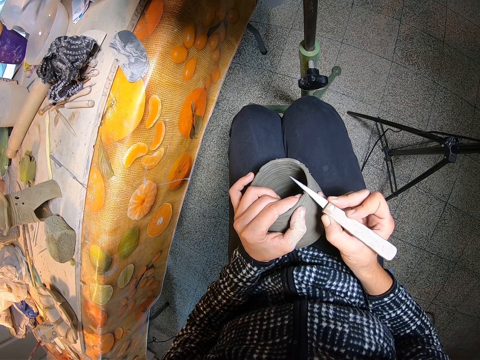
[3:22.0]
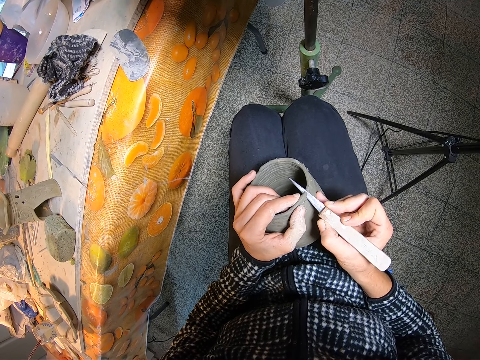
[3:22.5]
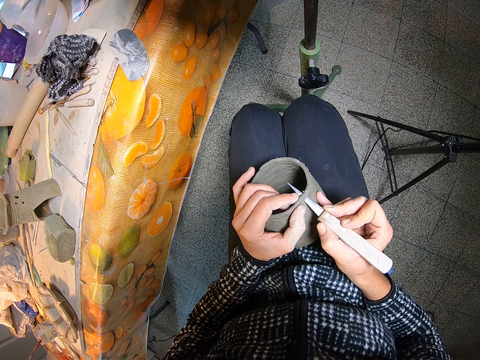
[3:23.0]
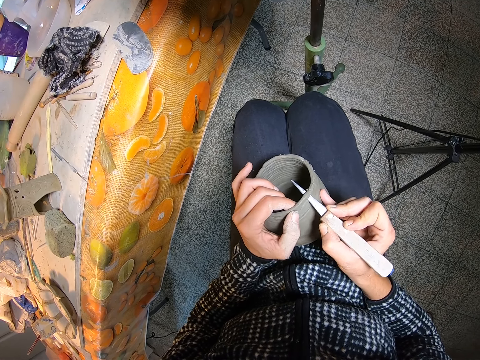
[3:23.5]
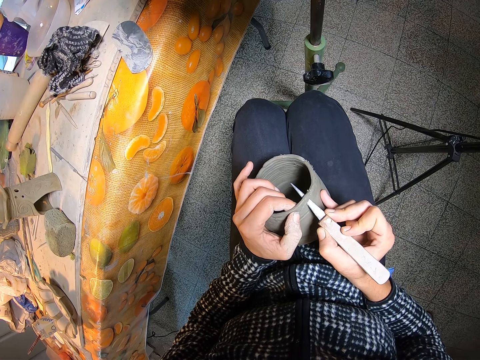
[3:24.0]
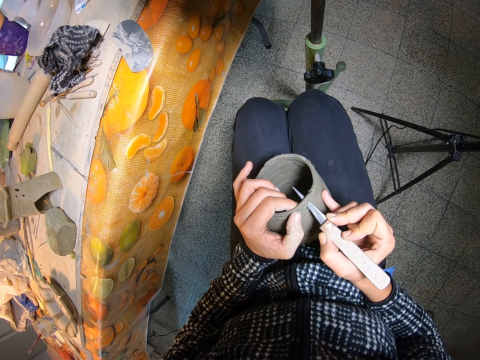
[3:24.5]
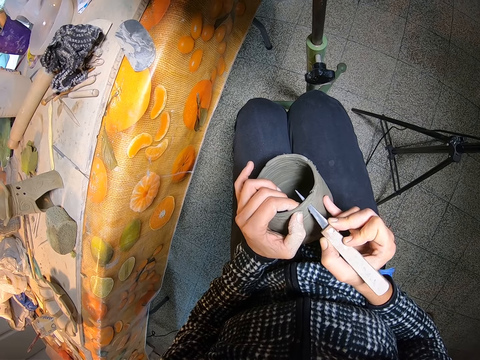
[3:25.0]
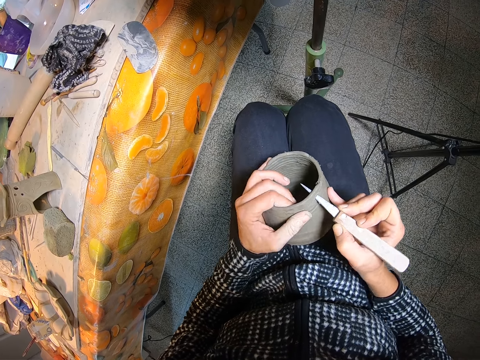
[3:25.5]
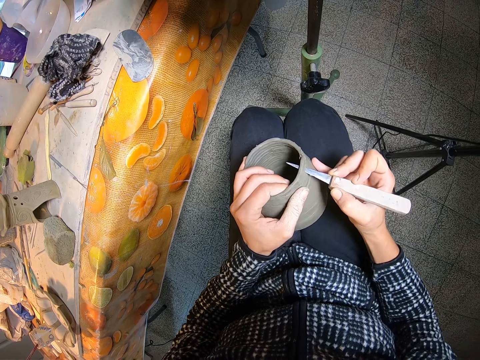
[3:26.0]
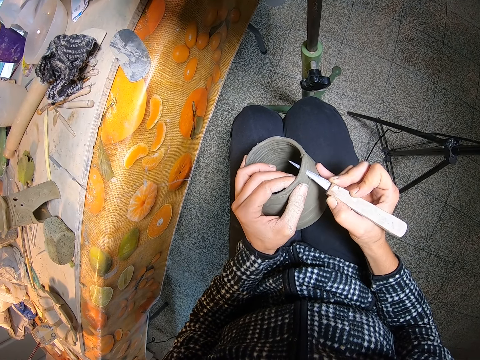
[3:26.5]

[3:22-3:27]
The camera wearer cuts the clay pot with the fettling knife.

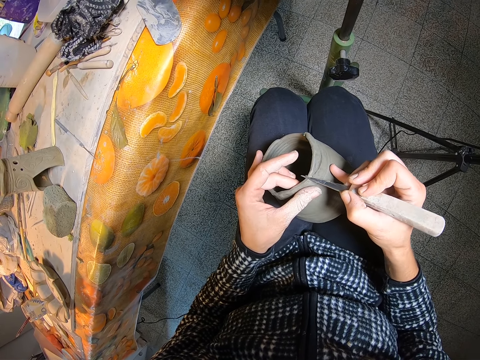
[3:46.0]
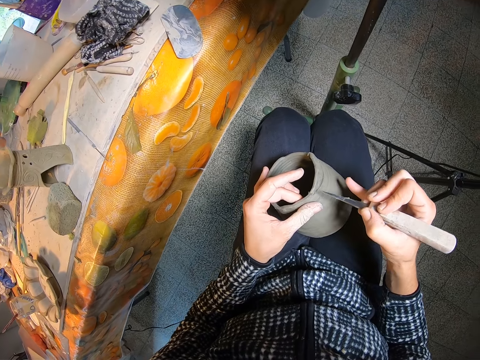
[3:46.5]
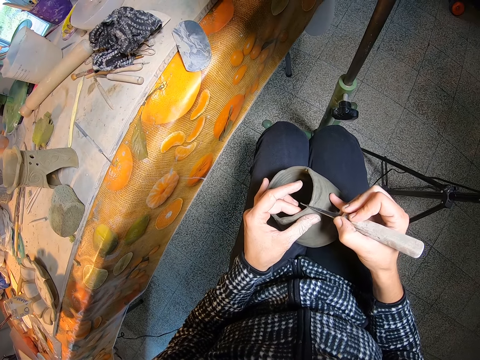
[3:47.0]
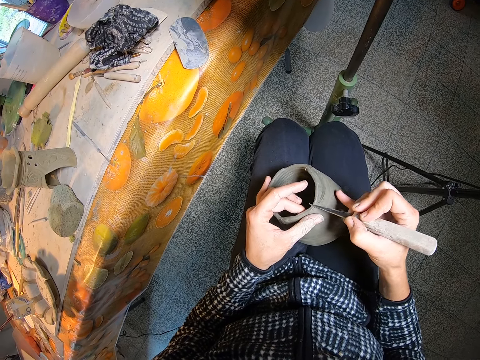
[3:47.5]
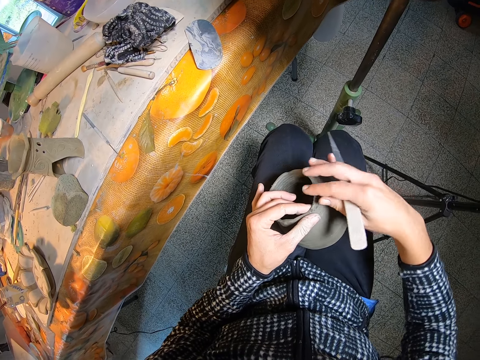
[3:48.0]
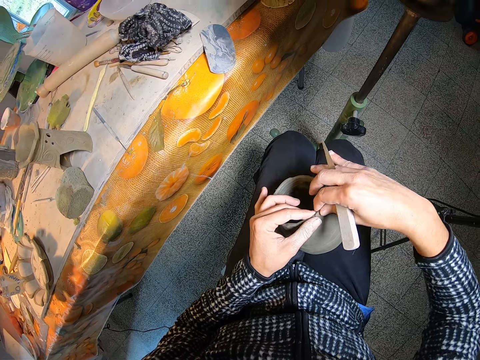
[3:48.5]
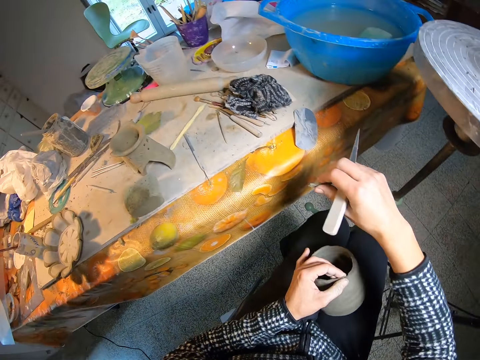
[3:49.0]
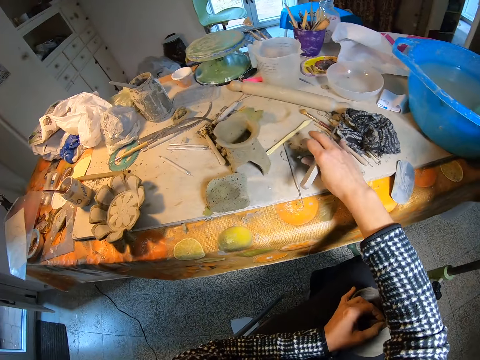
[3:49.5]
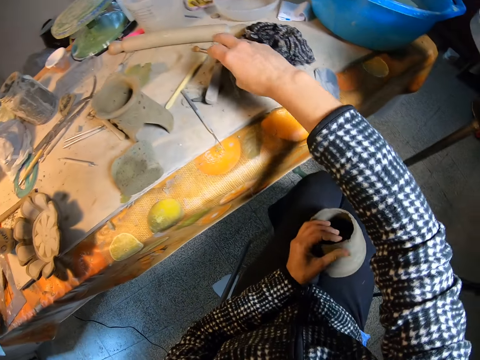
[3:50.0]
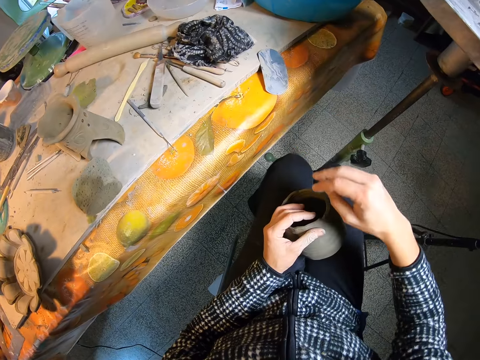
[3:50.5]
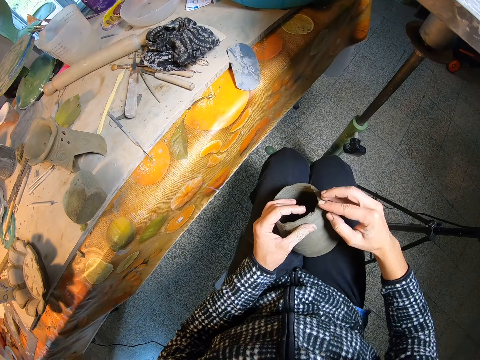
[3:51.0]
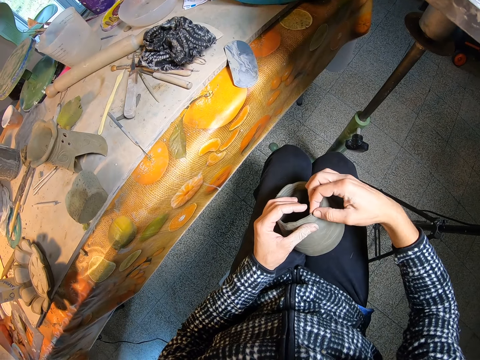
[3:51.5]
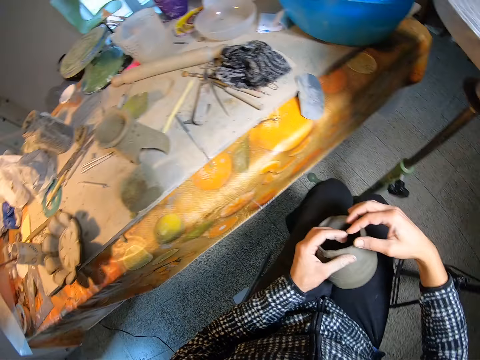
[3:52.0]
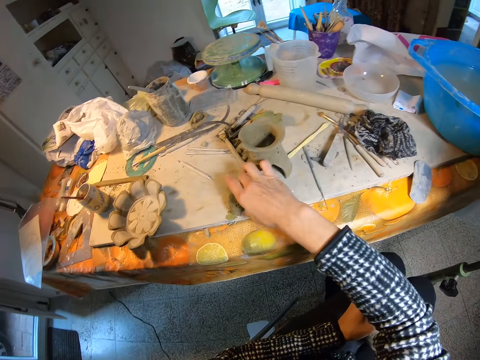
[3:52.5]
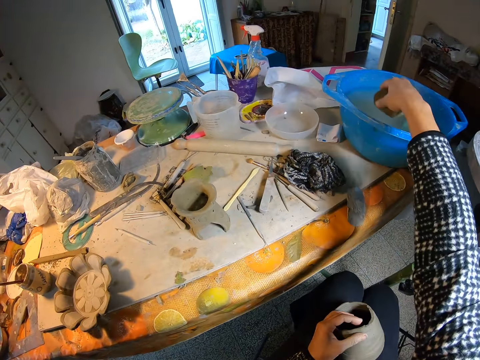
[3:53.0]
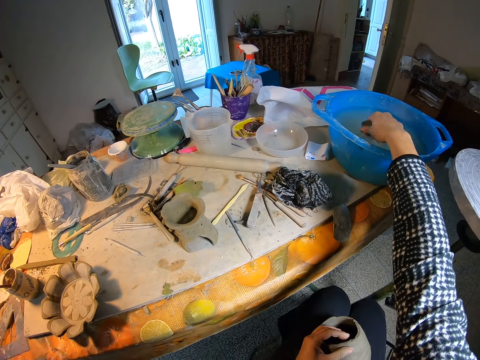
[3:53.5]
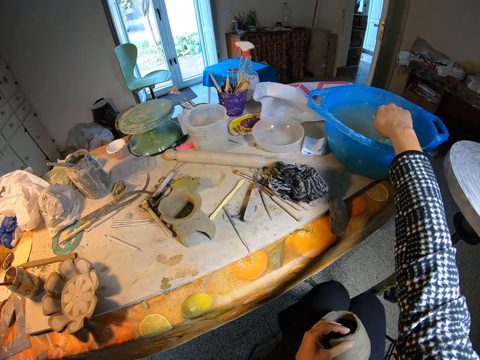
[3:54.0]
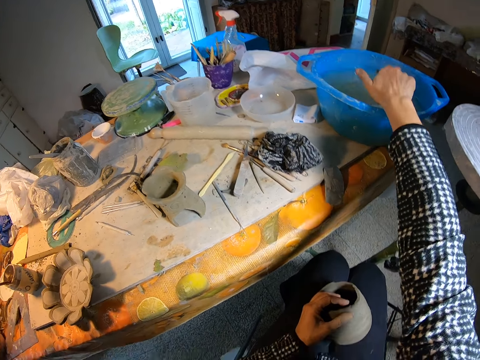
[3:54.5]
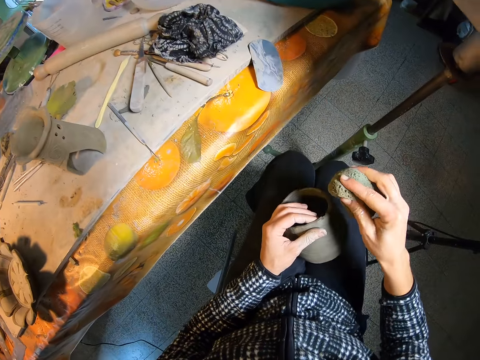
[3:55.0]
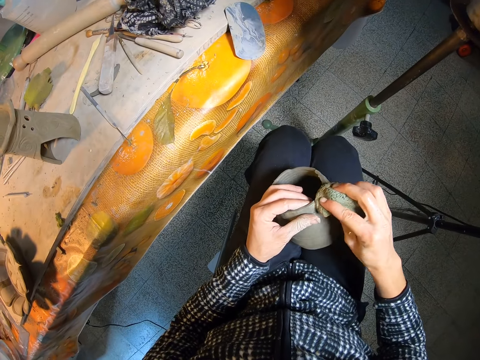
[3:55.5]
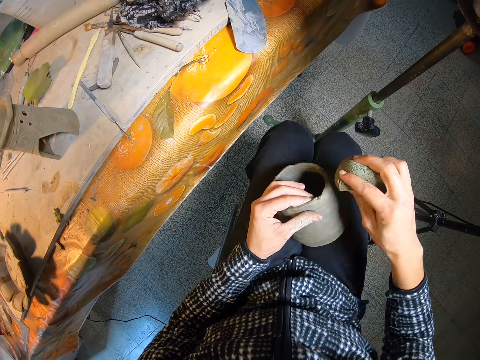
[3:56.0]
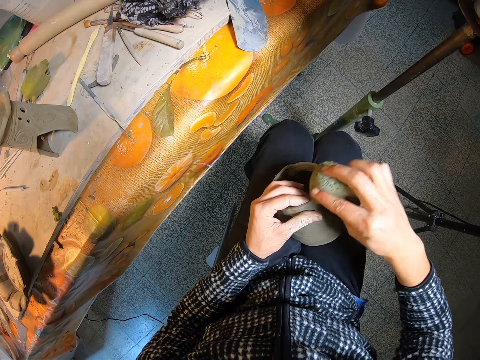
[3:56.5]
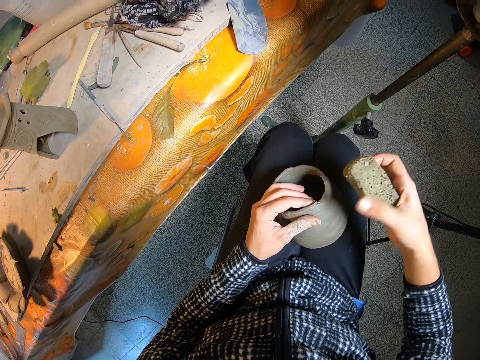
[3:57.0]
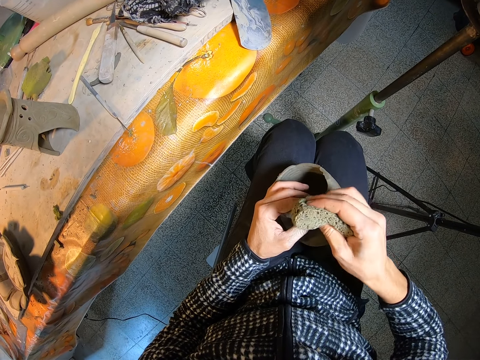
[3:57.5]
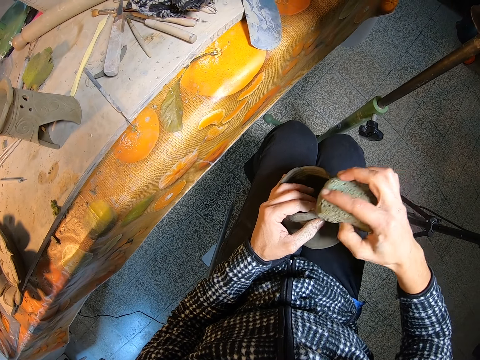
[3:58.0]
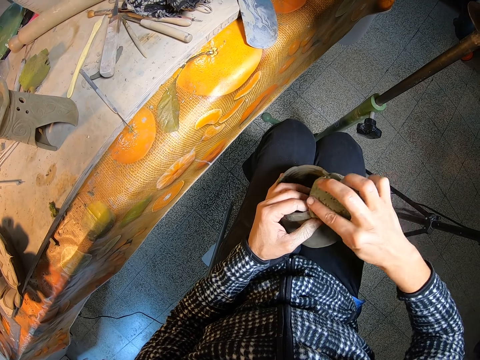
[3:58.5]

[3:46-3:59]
The camera wearer removes a portion of the clay pot with her right hand. She drops the portion of the clay in her right hand and the fettling knife onto the table. She adjusts the edge of the clay pot with her right hand. She moulds the clay pot. She picks up a foam from the table with her right hand. She dips the foam into the bowl of water on the table. She squeezes the foam. She wipes the clay pot with the foam in her right hand.

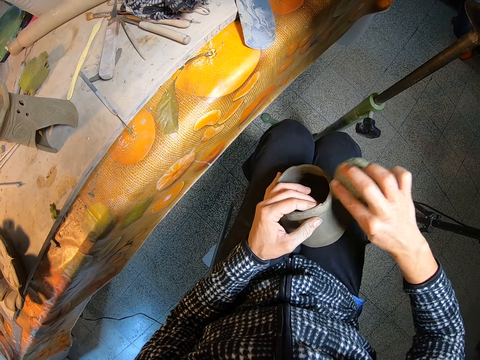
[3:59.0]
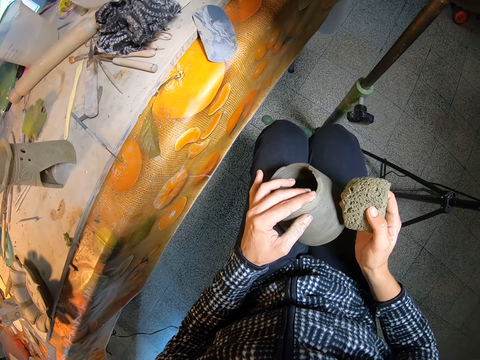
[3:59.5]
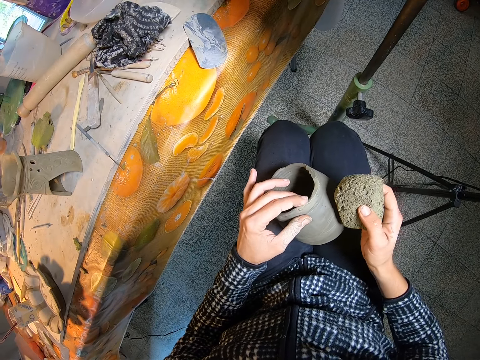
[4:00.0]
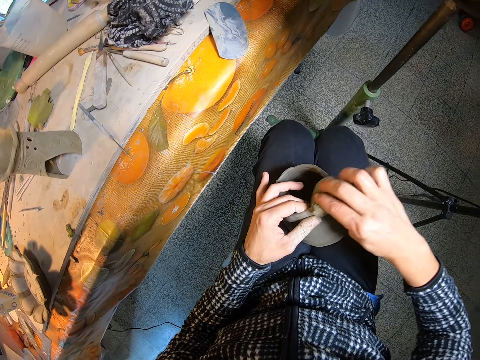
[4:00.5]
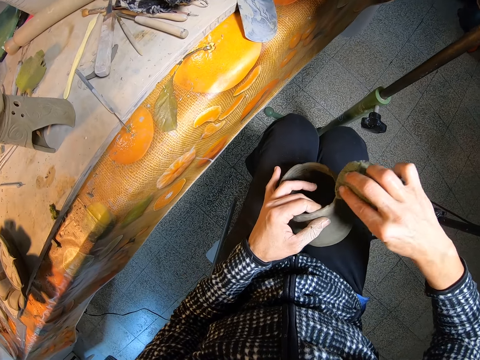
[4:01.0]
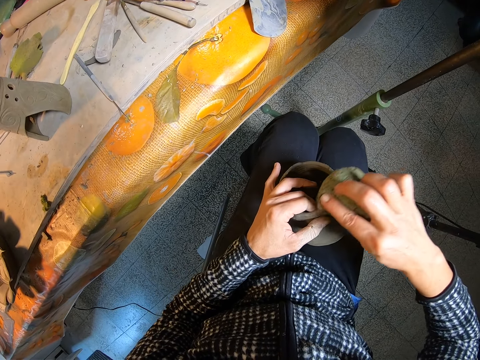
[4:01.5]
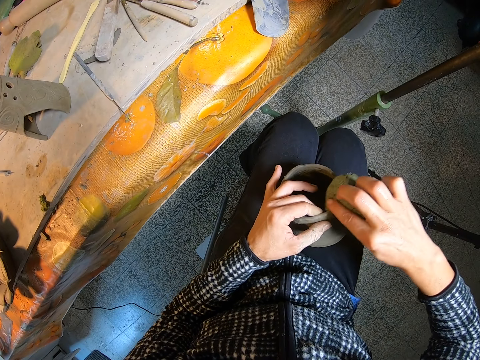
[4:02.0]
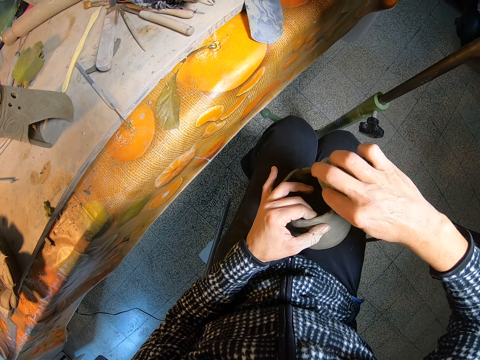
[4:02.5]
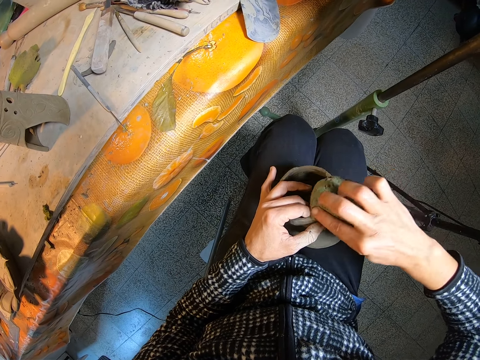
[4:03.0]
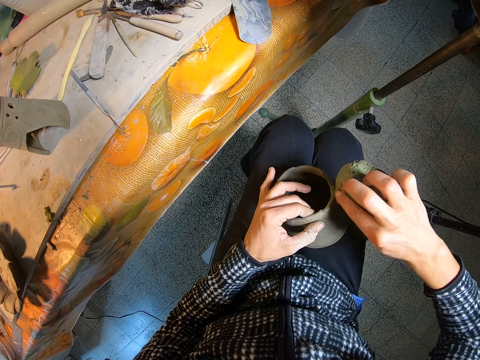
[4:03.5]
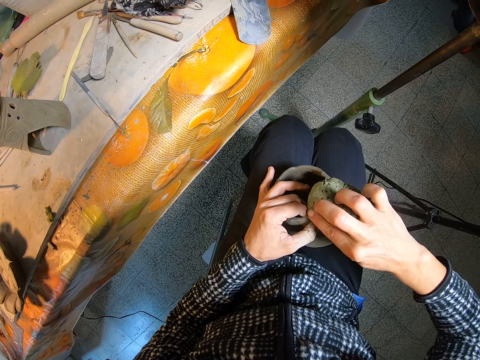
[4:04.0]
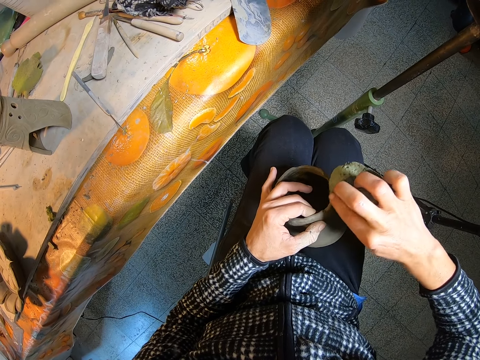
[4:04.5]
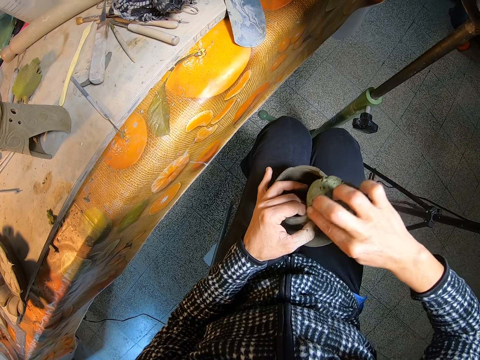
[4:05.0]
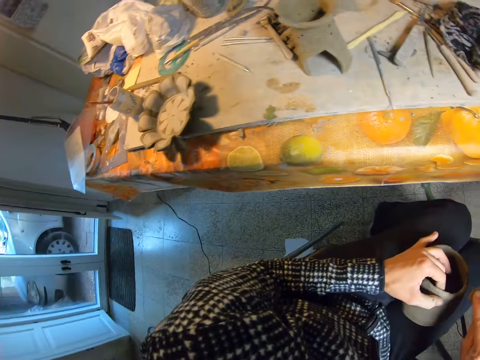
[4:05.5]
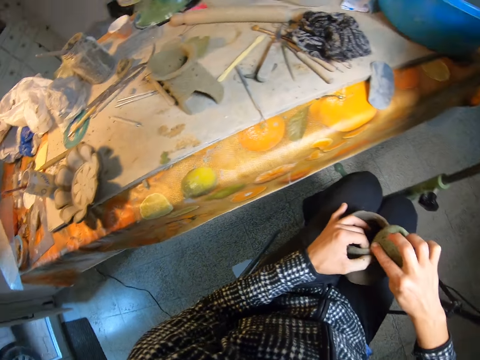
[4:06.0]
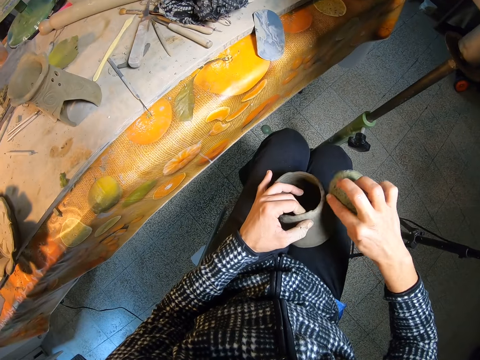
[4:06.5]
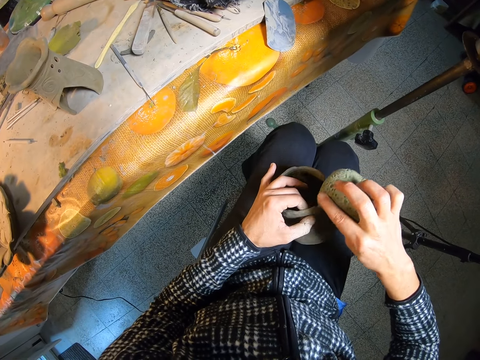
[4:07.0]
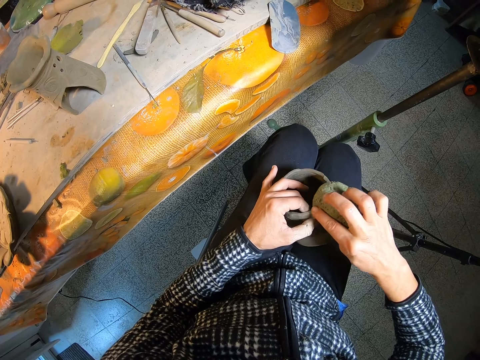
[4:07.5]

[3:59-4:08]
The camera wearer adjusts the edge of the clay pot with her left hand. She wipes the clay pot with the foam in her right hand. She looks around. She wipes the clay pot.
